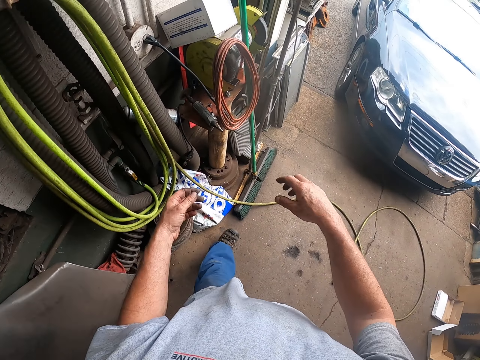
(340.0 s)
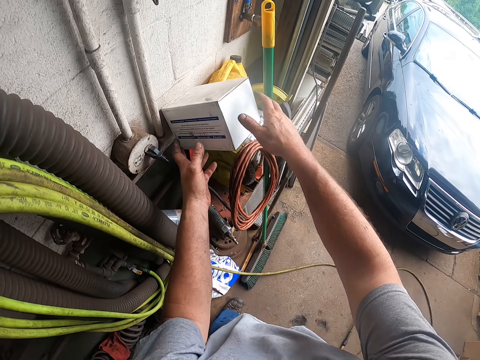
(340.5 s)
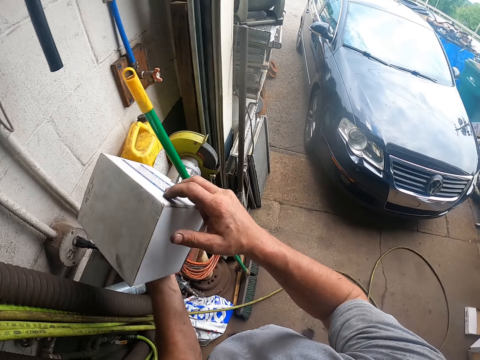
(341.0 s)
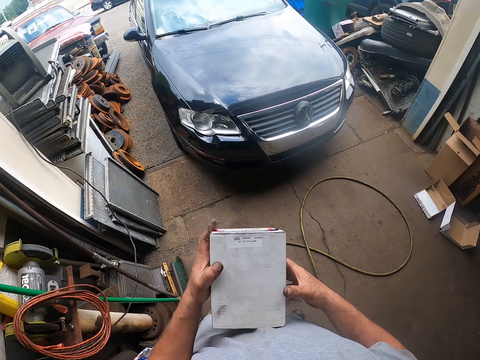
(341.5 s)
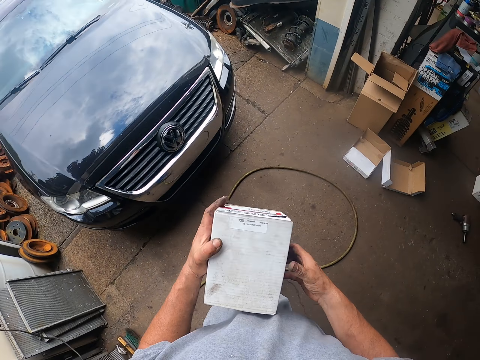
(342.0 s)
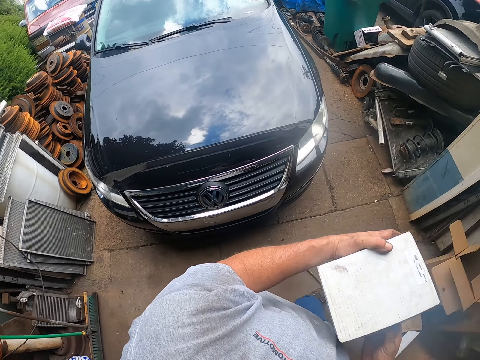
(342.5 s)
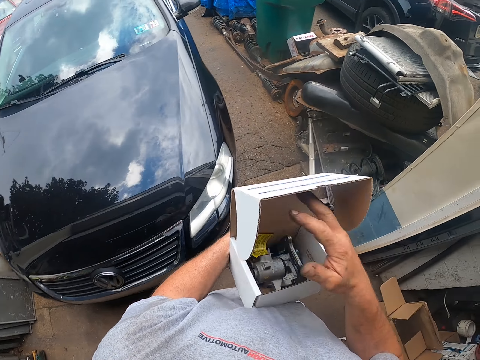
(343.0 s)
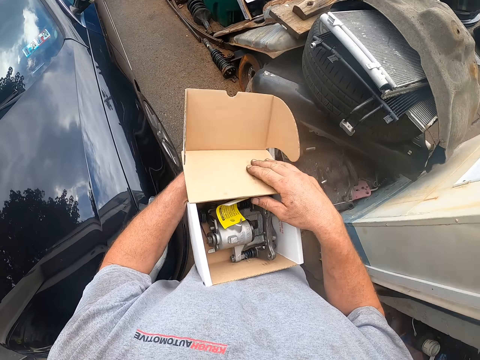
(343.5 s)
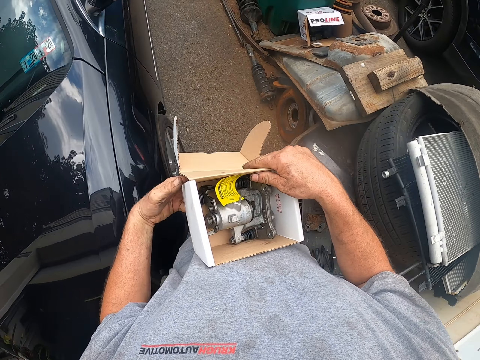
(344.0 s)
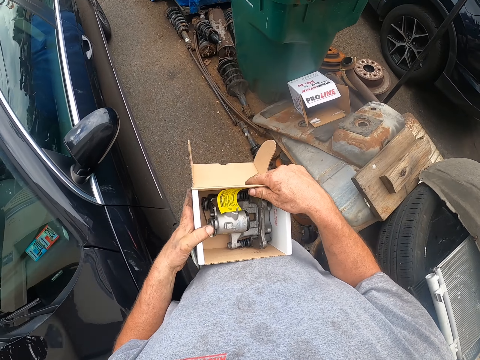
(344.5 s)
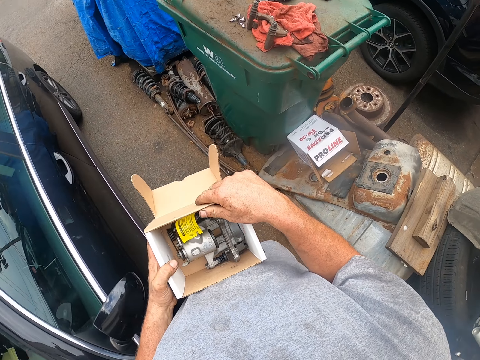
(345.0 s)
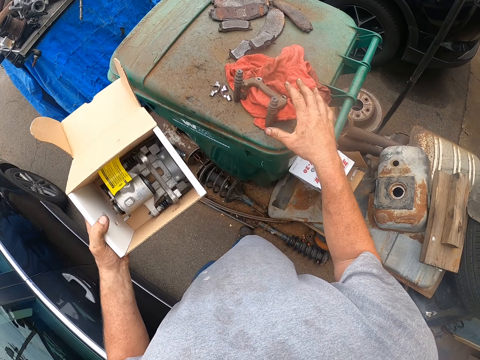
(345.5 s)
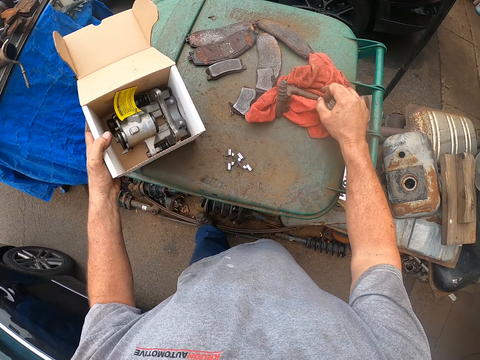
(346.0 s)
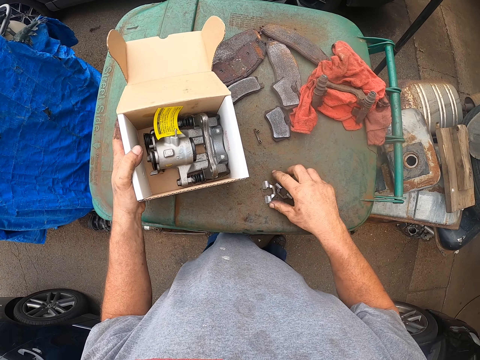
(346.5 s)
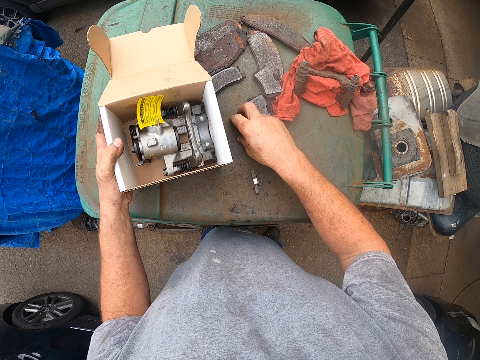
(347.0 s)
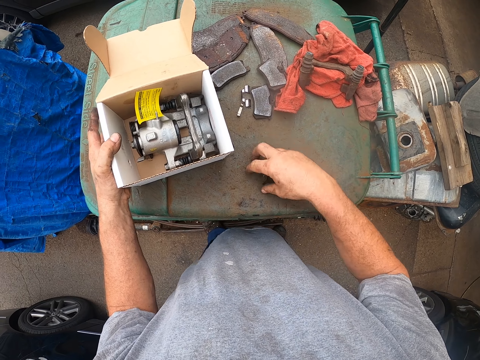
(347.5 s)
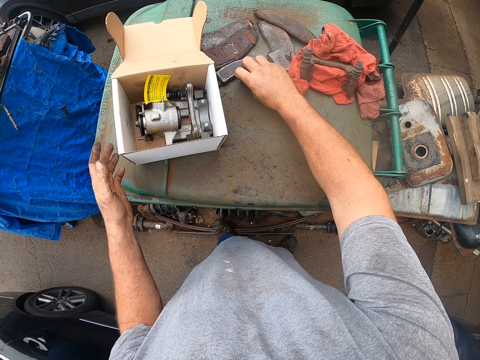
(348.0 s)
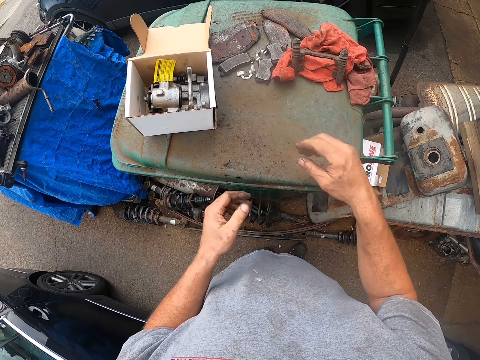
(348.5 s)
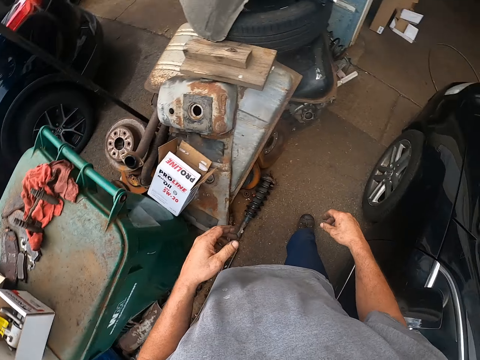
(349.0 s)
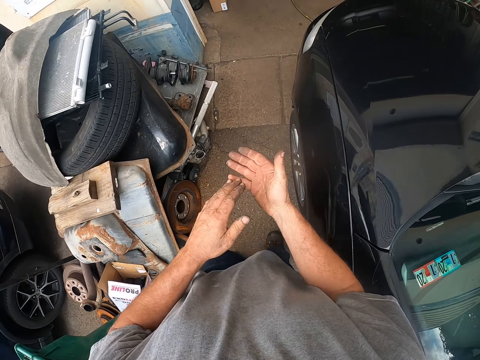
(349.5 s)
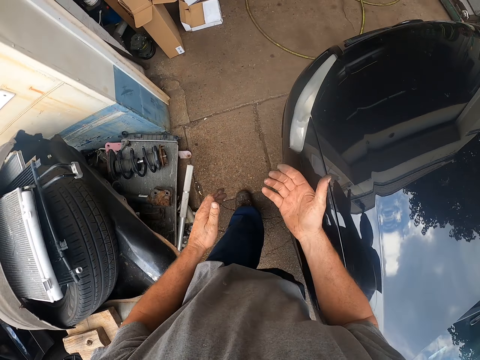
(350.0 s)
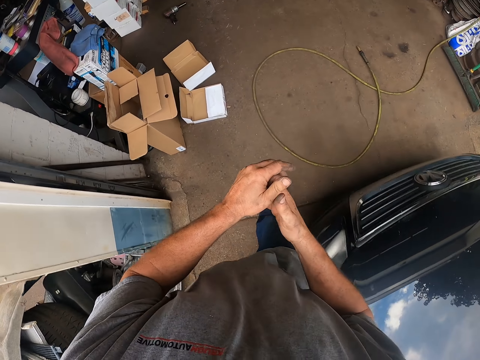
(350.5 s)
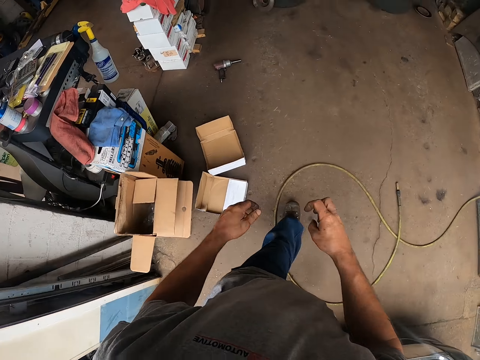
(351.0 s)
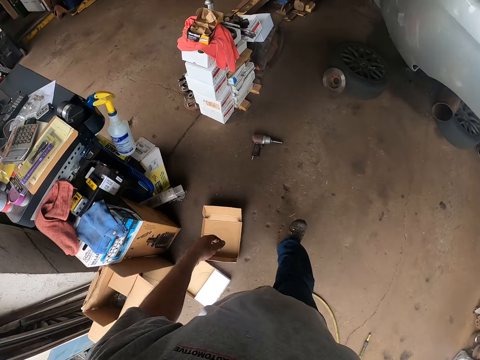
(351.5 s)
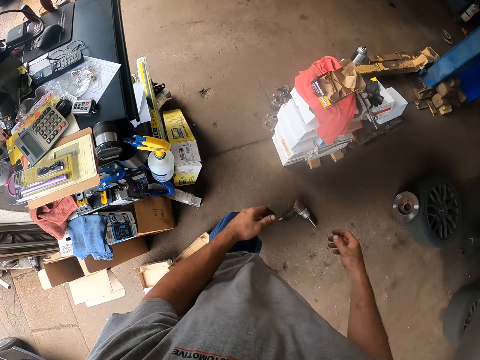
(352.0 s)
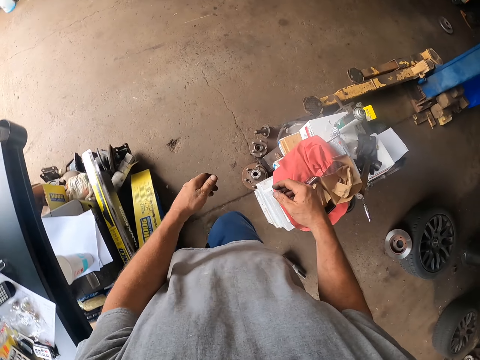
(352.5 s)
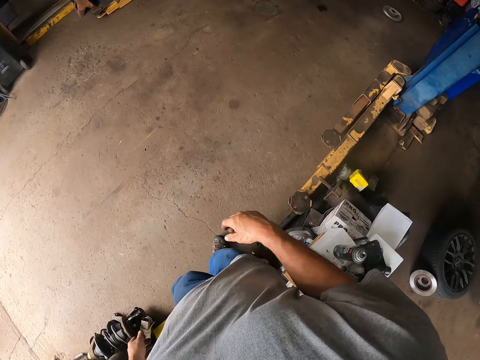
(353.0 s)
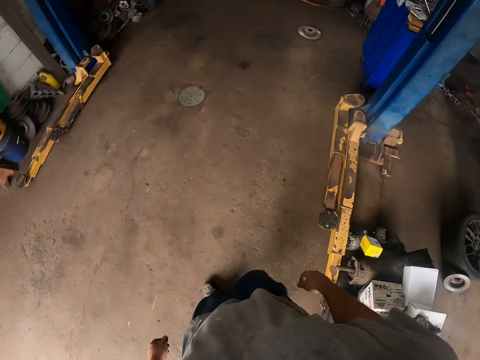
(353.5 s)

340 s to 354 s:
The camera wearer picks the spare part box. He walks toward a dustbin. He opens the box. He moves the rag. He pushes a brake code on the dustbin. He puts the box on the dustbin. He collects the clips. He pushes brake pads on the dustbin. He rubs his hands. He walks around the garage.

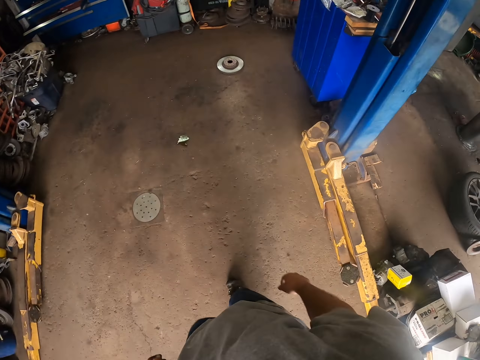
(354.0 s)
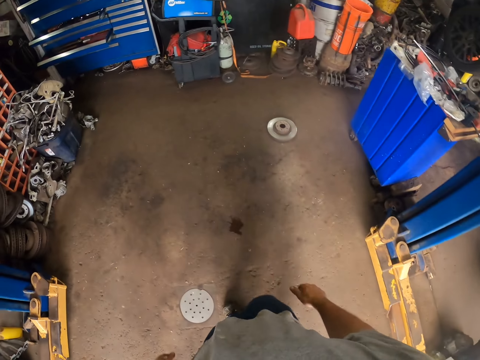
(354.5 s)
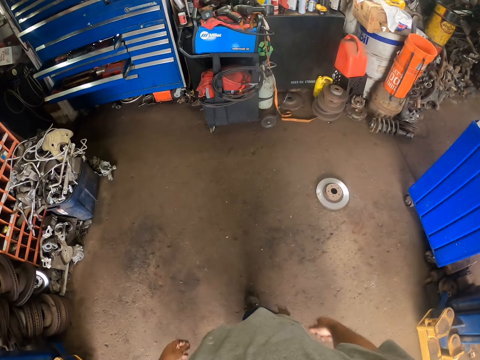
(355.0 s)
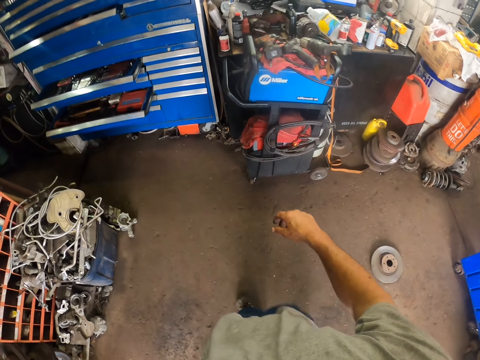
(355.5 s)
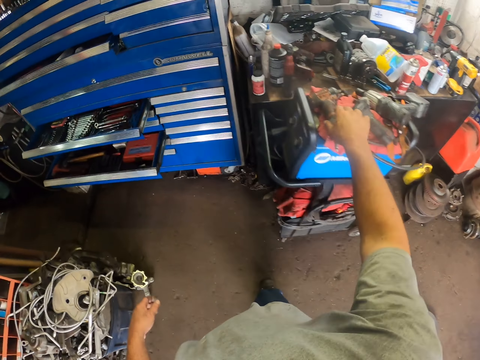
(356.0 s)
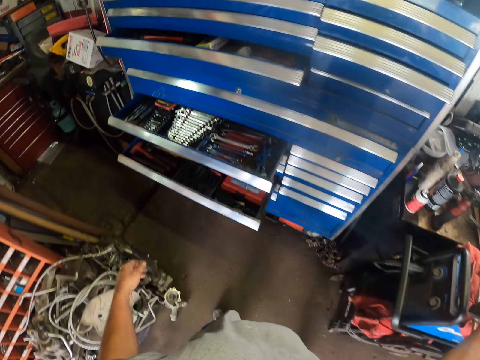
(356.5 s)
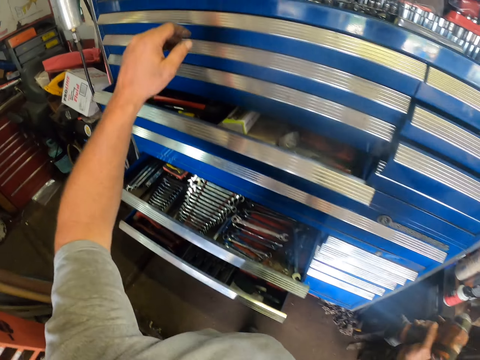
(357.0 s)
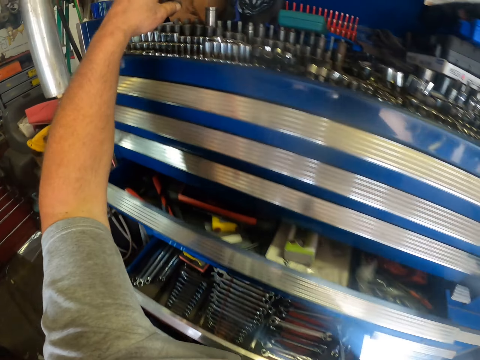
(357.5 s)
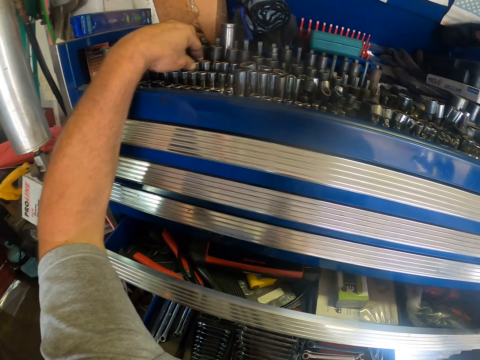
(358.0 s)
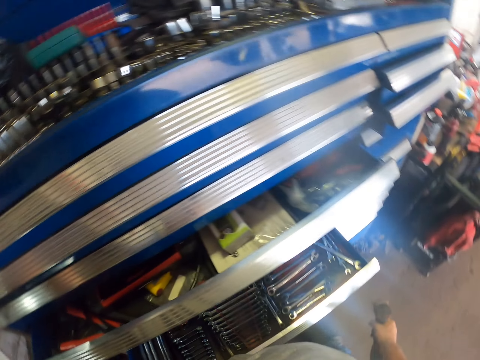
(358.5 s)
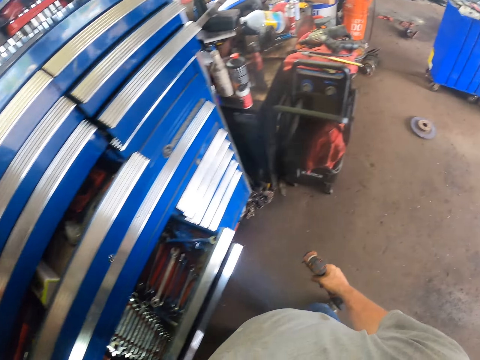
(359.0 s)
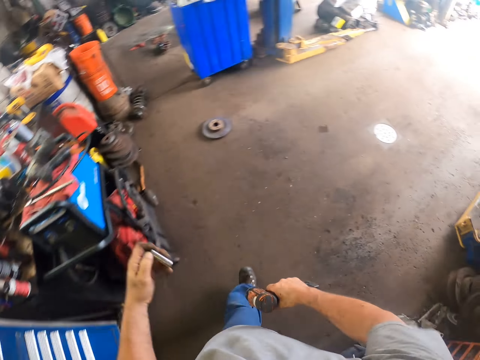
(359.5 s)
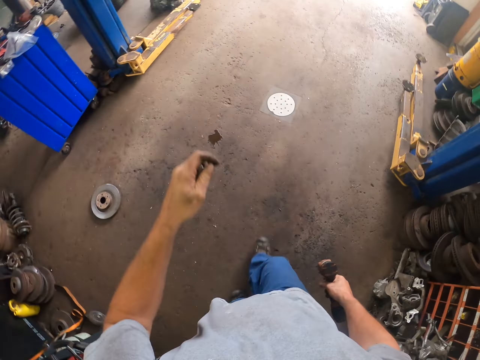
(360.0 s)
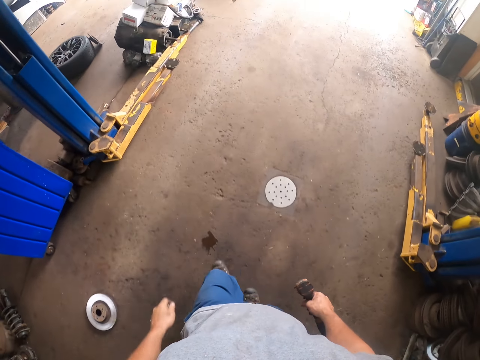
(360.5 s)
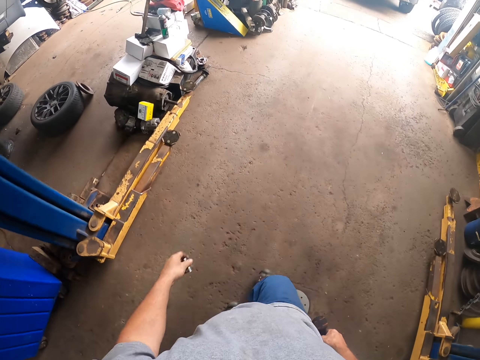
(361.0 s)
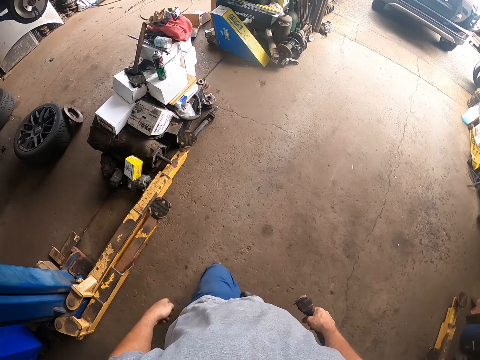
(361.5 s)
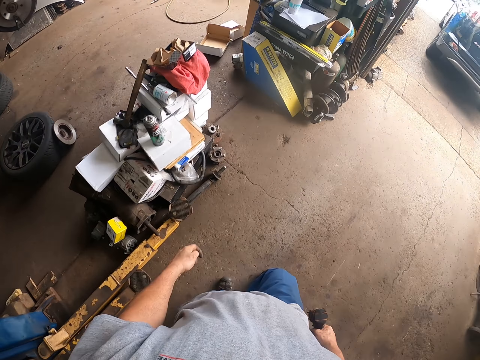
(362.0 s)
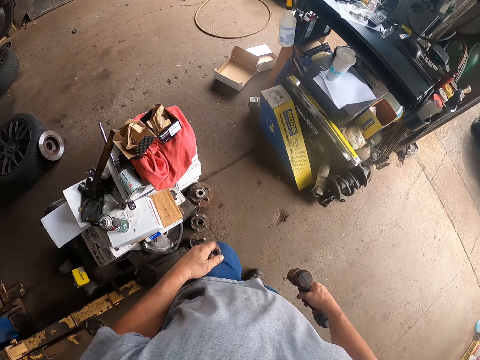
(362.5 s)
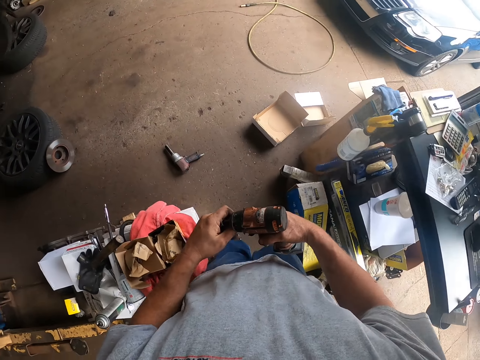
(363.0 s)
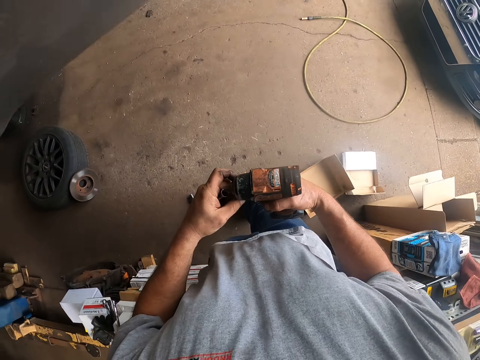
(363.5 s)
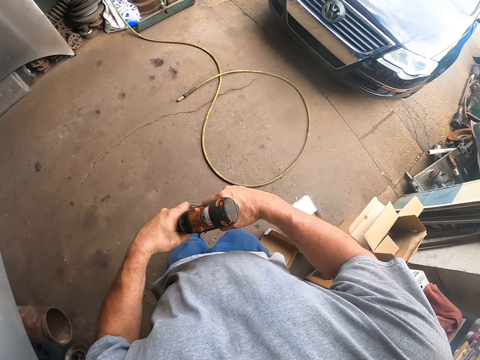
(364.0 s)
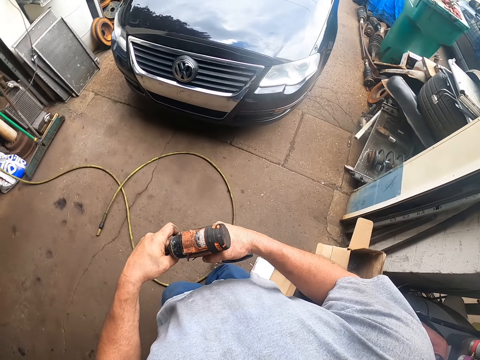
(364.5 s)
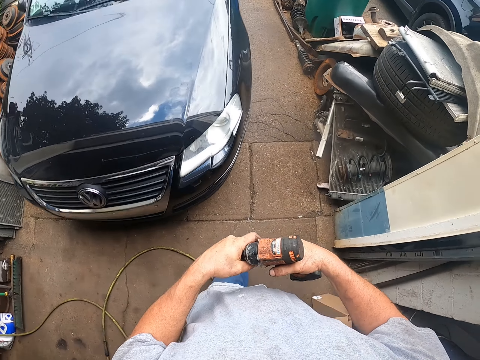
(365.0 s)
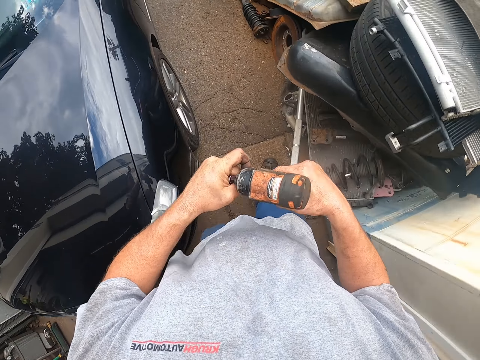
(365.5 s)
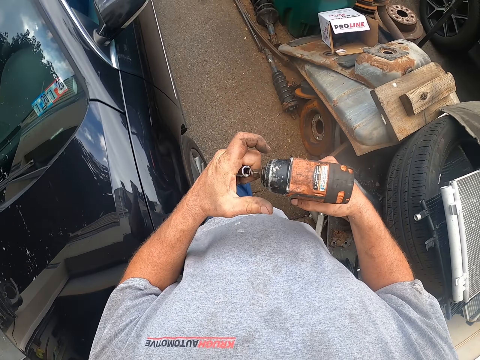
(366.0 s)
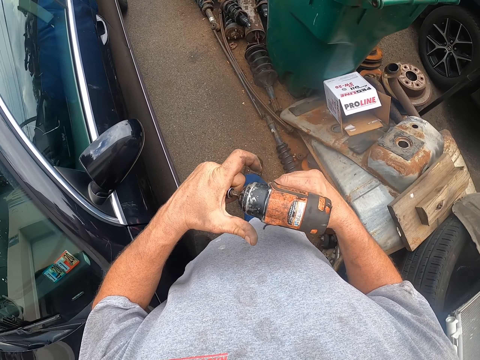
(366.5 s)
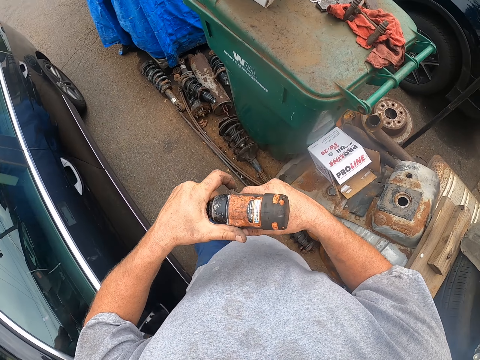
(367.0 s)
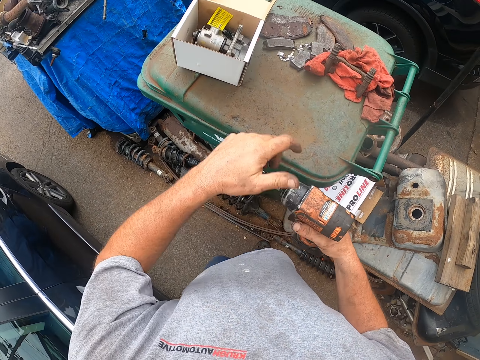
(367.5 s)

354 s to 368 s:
The camera wearer picks the electric screwdriver machine or impact wrench. They pick a flank socket from the shelf. They walk around the garage. They fix the flank socket on the electric screwdriver machine.
